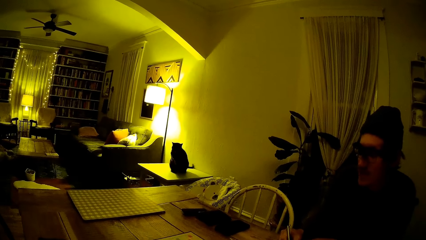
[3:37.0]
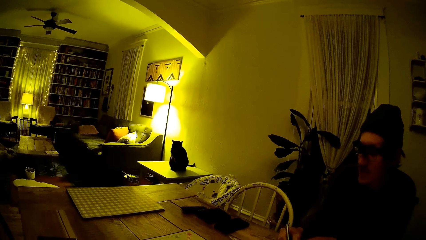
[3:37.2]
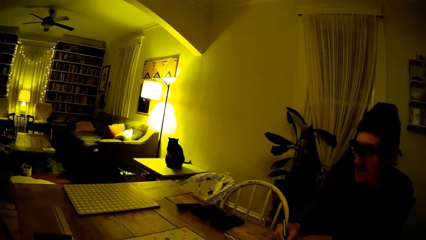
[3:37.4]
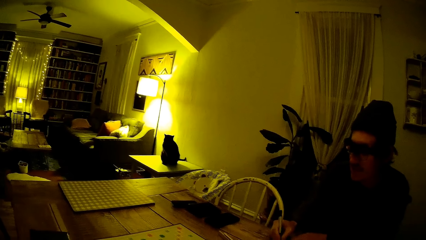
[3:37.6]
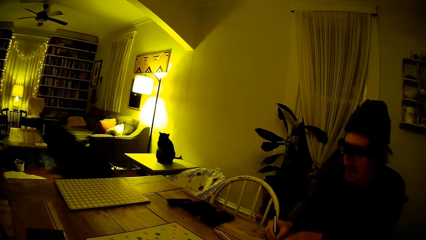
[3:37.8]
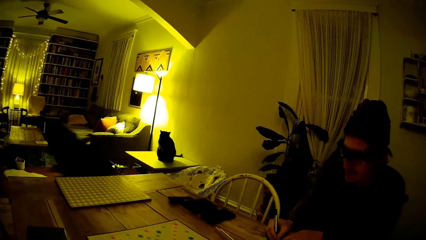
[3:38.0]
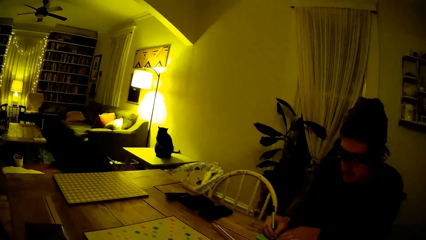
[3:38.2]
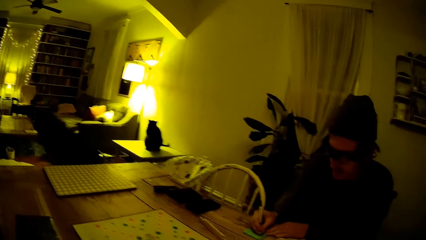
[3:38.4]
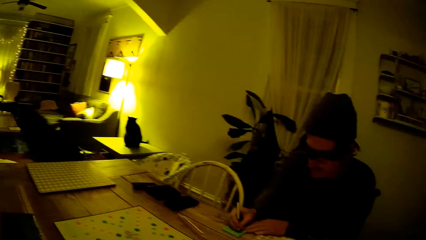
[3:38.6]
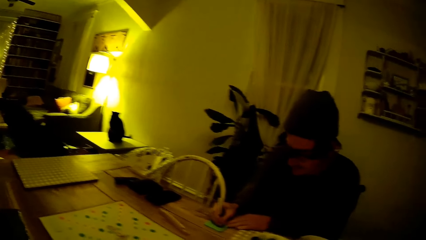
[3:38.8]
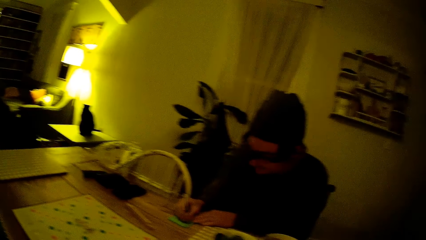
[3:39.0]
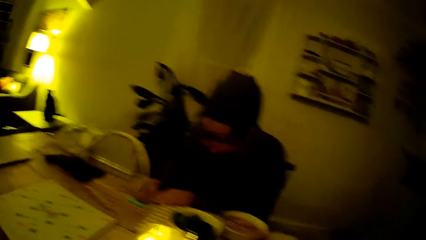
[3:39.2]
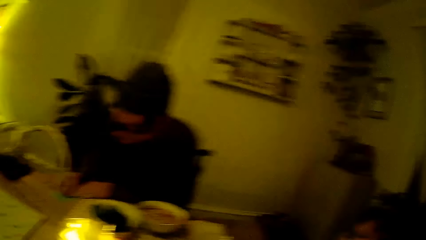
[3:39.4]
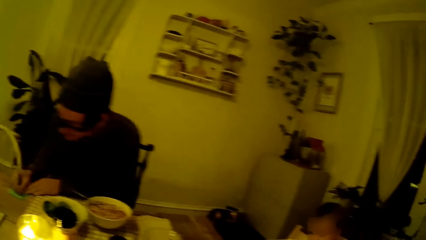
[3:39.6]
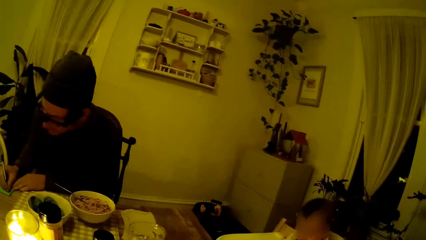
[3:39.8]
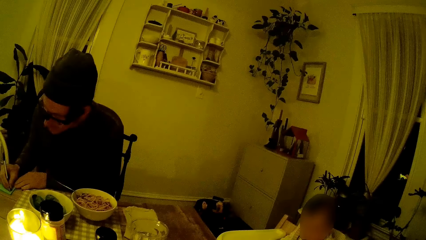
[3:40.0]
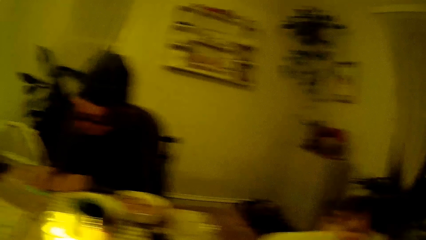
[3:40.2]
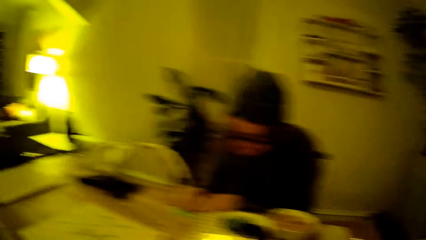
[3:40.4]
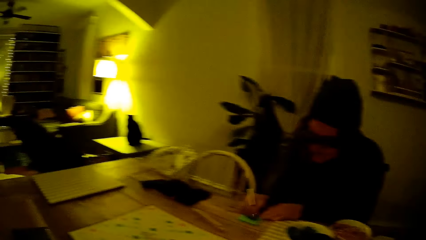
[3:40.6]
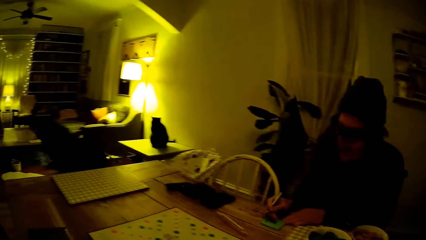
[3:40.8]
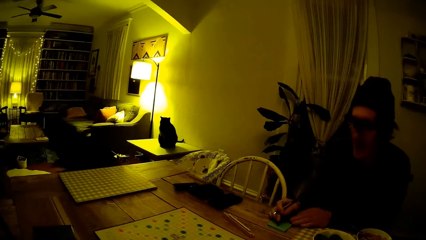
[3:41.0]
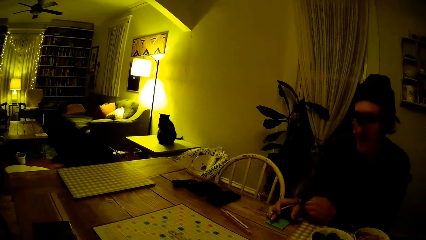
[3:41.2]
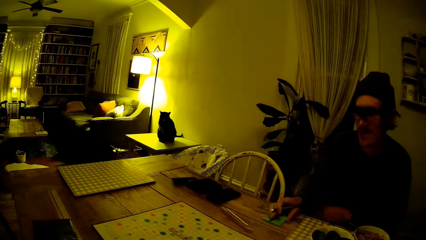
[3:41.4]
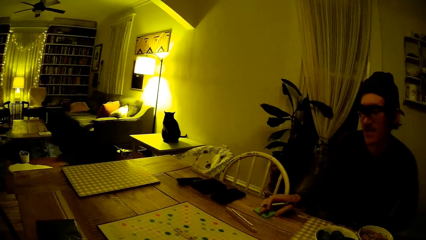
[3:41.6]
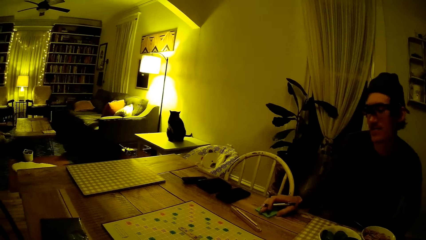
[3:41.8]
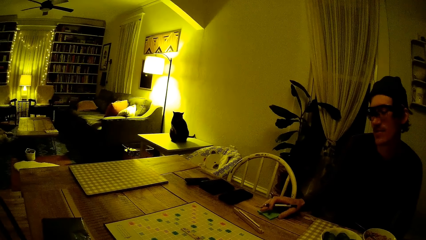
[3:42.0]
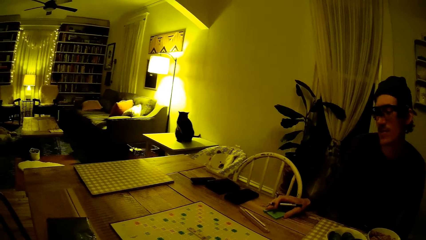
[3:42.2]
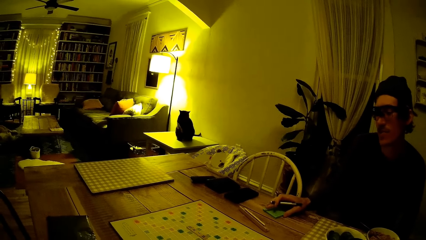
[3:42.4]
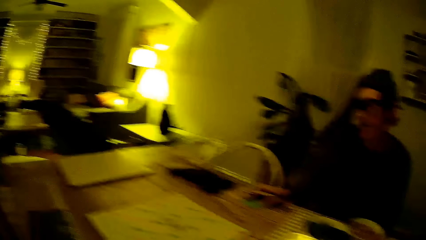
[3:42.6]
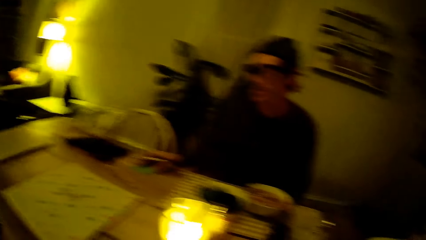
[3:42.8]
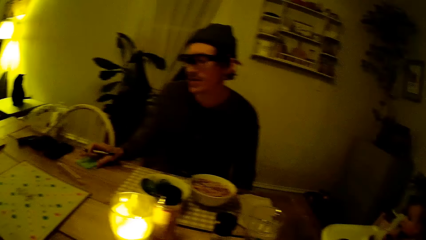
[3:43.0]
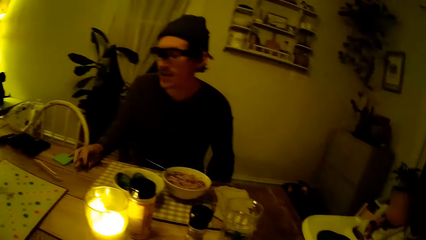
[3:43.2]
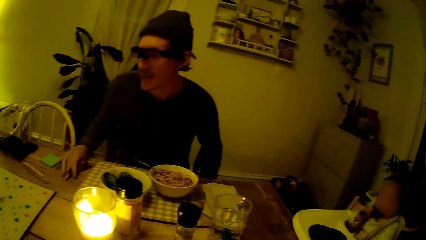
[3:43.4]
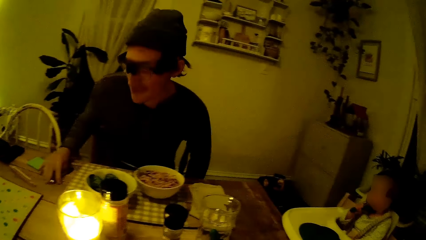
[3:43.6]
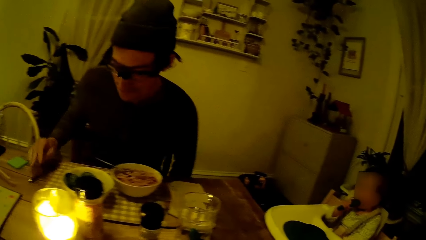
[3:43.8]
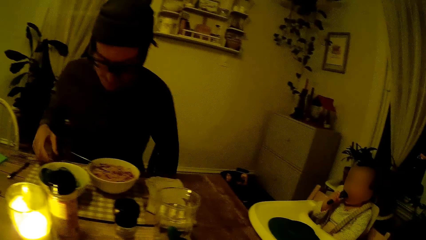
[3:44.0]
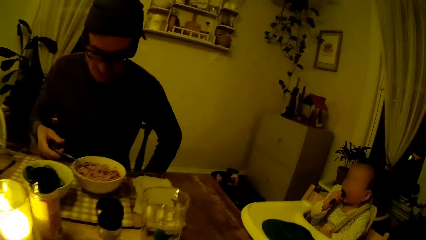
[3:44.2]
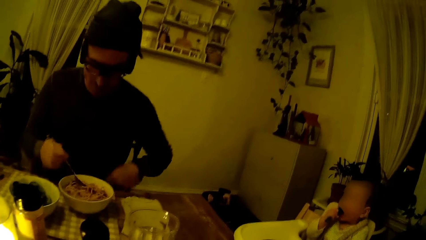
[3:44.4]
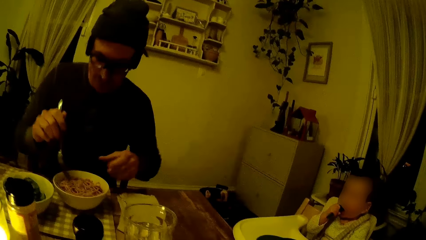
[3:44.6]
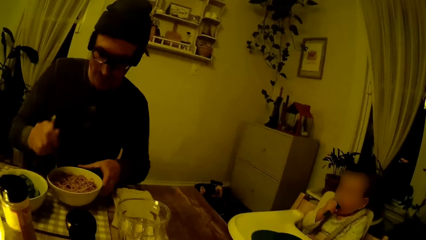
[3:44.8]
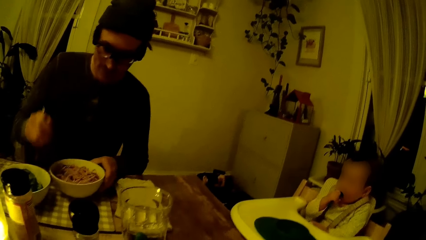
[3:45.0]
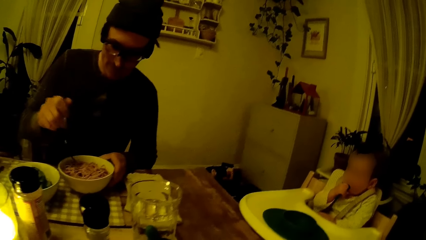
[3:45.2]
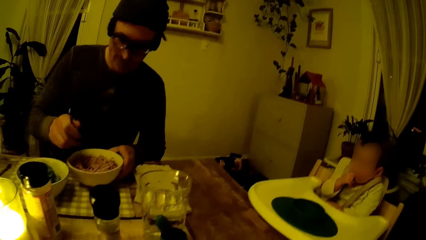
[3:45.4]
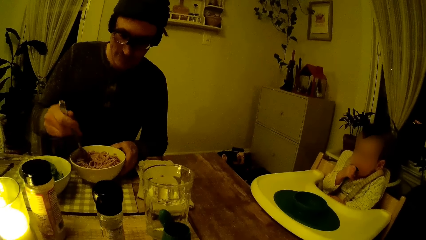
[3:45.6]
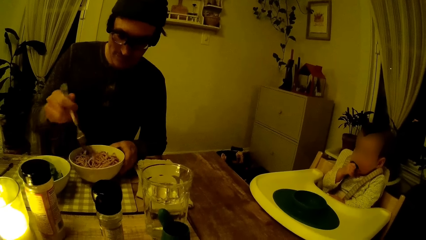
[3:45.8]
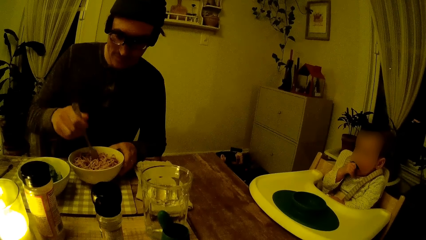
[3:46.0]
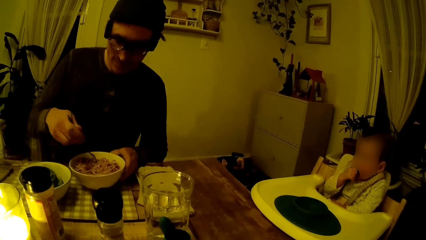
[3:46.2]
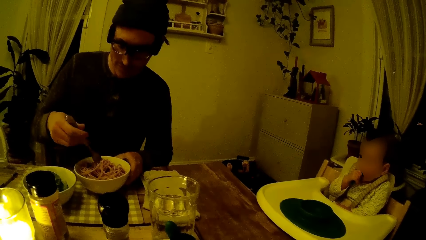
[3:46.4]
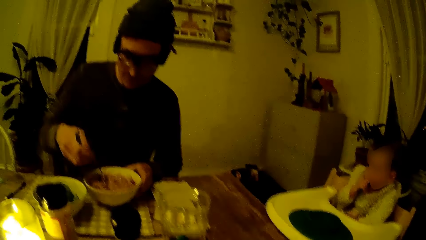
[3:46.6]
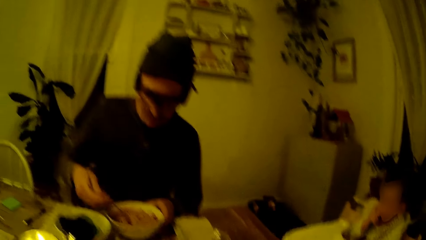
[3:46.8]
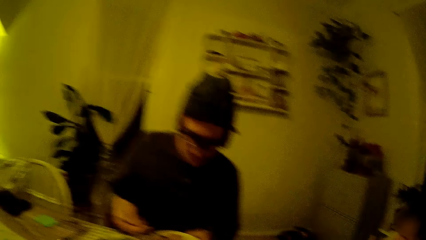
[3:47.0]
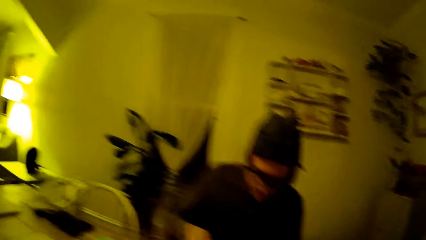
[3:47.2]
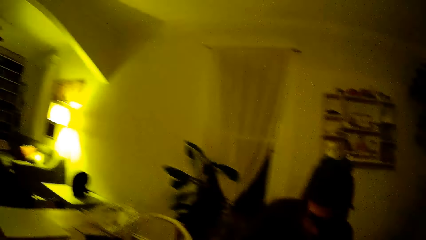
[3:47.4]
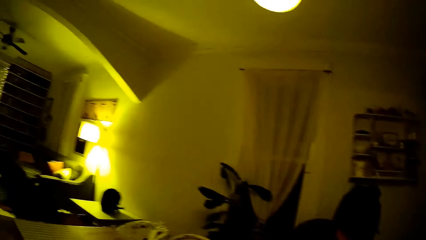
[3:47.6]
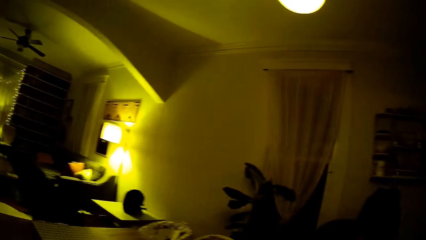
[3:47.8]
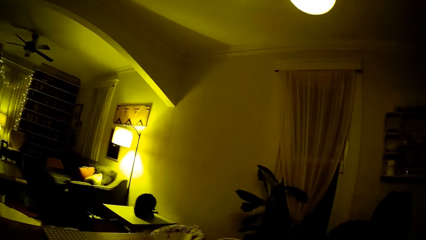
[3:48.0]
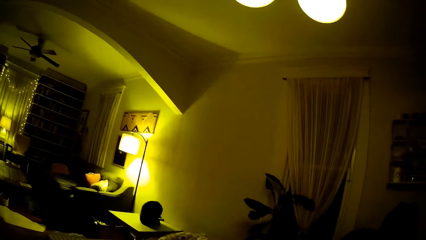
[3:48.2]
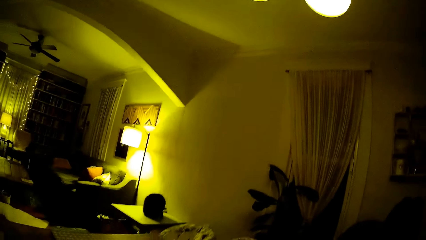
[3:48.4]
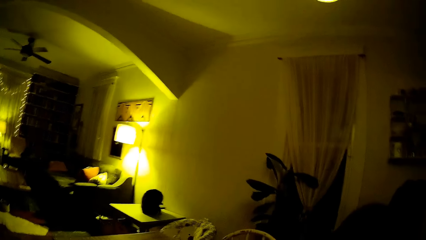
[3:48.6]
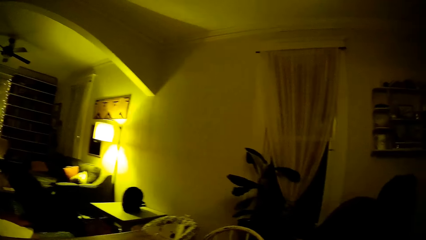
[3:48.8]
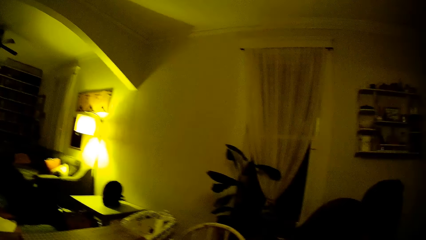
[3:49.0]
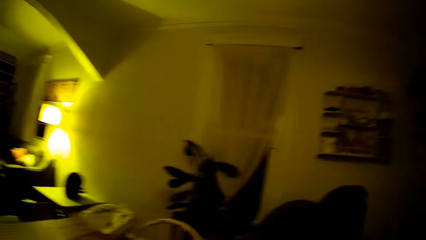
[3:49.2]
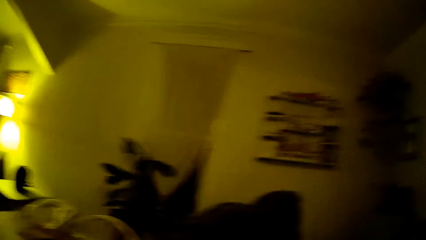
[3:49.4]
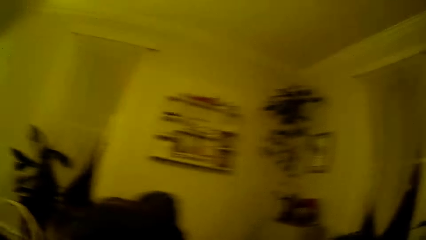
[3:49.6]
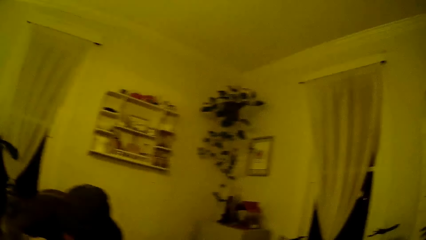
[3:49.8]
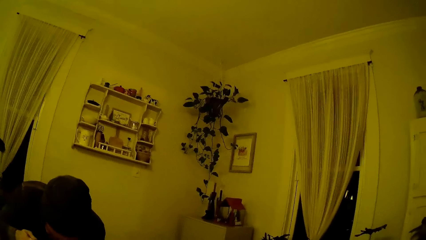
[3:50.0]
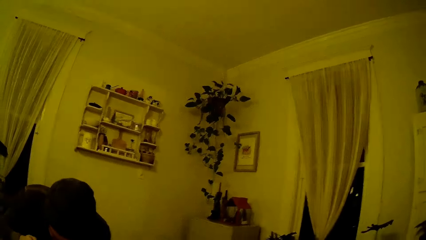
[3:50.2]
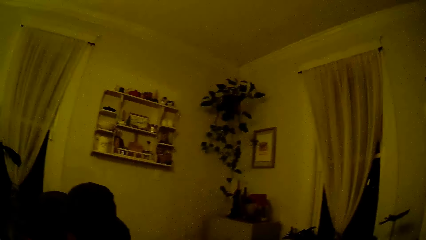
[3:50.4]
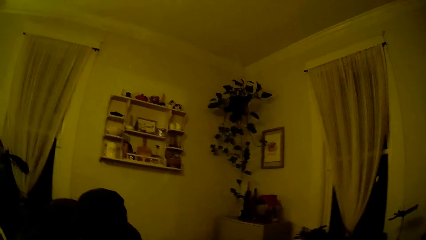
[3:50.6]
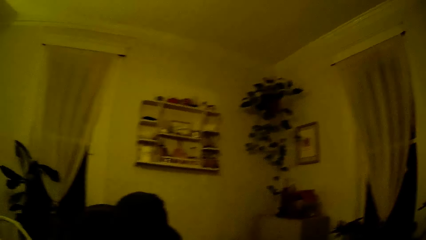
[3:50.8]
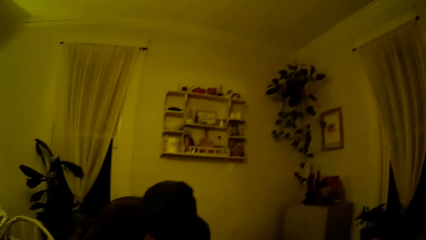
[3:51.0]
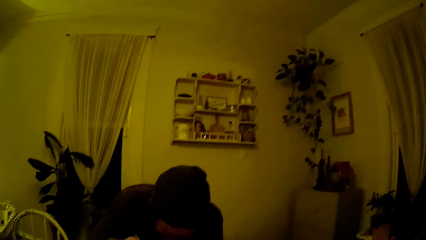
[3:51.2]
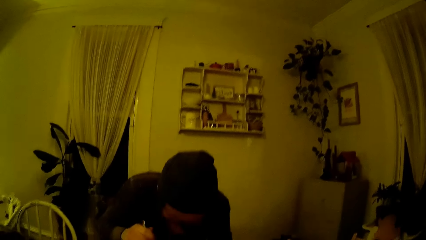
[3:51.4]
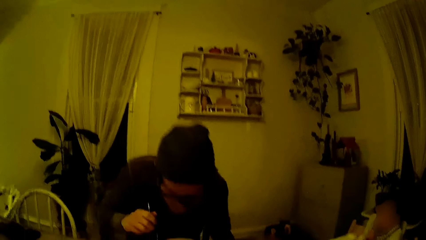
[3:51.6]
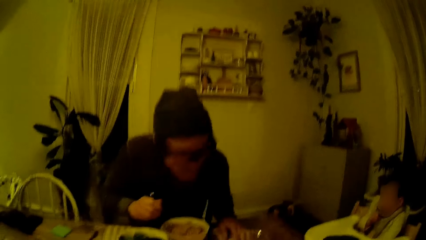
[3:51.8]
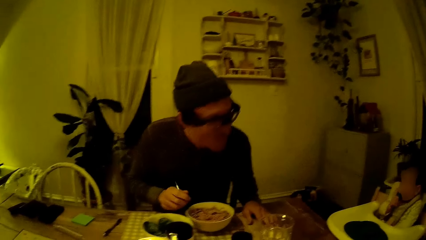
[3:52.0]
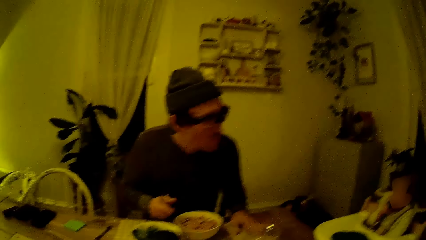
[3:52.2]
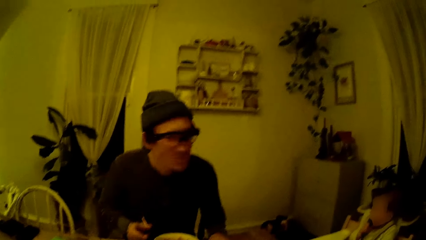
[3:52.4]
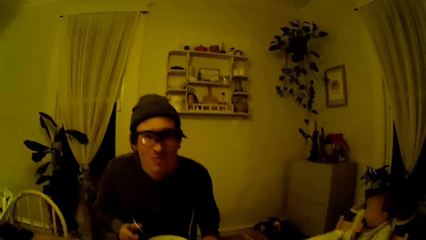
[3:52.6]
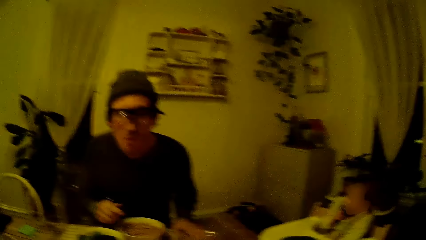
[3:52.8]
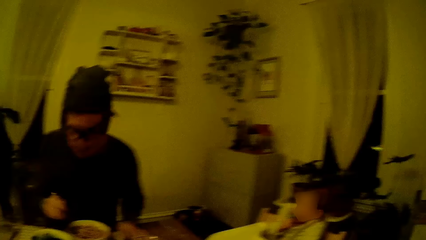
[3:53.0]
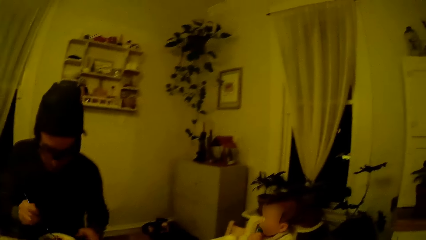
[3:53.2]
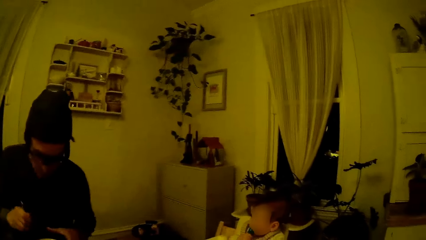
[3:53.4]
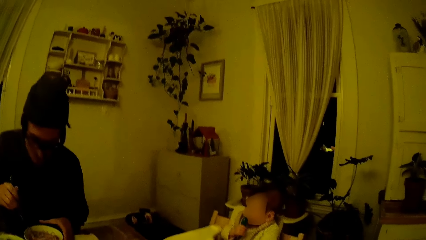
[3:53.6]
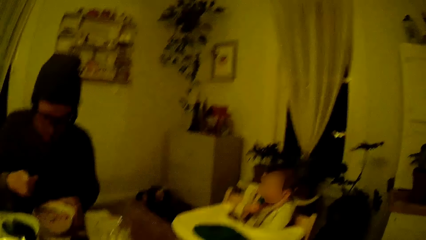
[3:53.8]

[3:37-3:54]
The camera wearer talks to the man. They look at the table. The man moves the sticky pad on the dining table. He places the pen in his right hand on the table. He holds the fork in the bowl of spaghetti with his right hand. He stirs the bowl of spaghetti with the fork in his right hand. He starts to eat food. The camera wearer looks aside the table. The man places the fork in the bowl of spaghetti.
